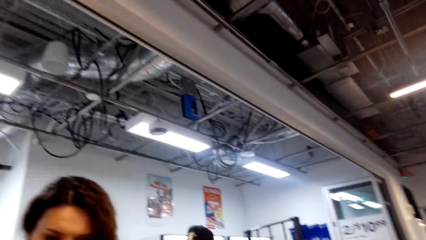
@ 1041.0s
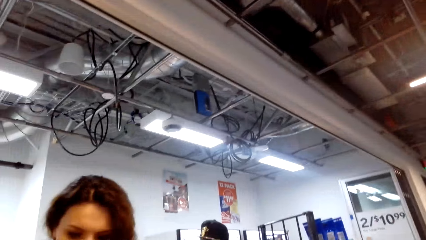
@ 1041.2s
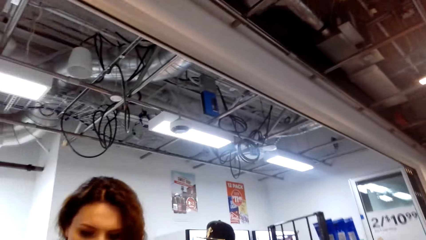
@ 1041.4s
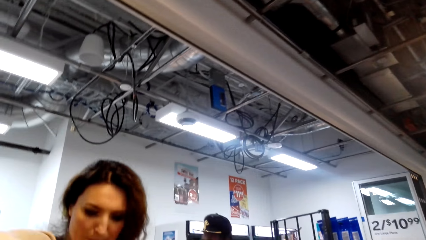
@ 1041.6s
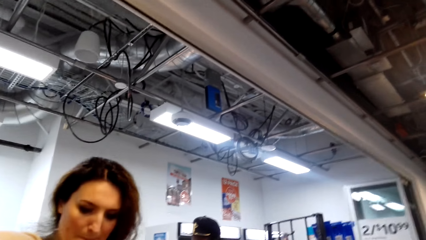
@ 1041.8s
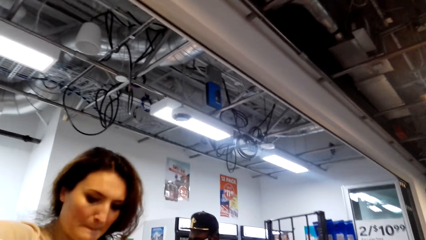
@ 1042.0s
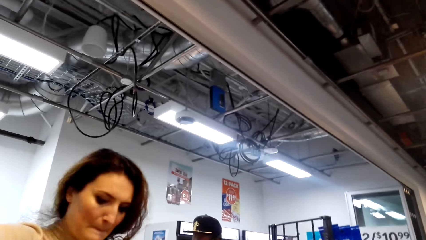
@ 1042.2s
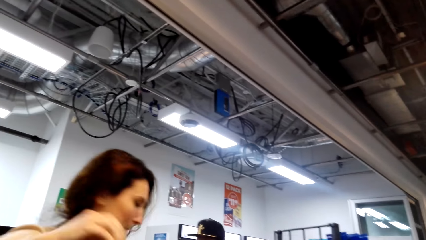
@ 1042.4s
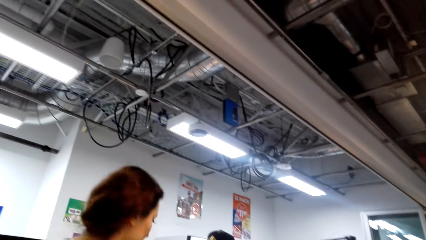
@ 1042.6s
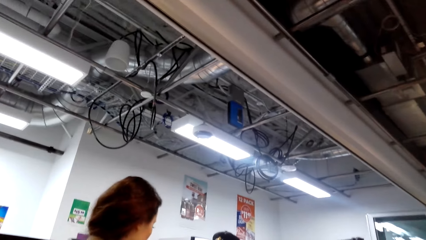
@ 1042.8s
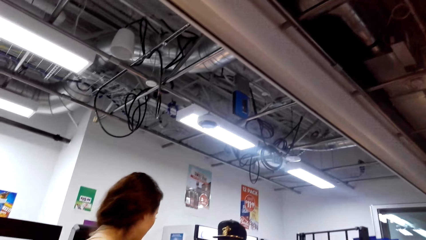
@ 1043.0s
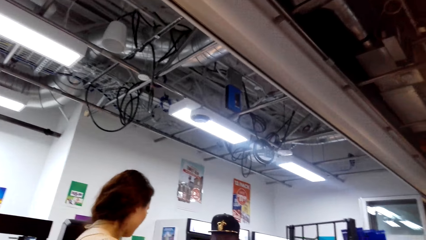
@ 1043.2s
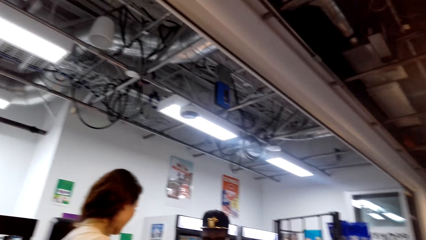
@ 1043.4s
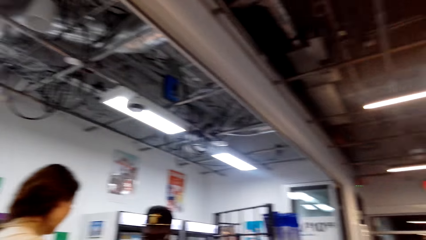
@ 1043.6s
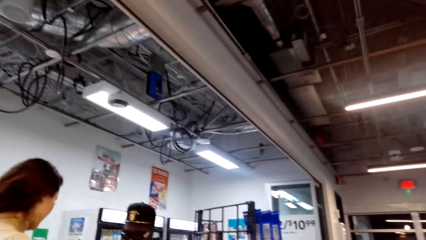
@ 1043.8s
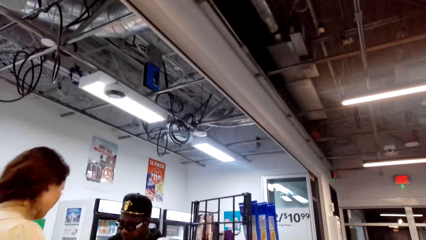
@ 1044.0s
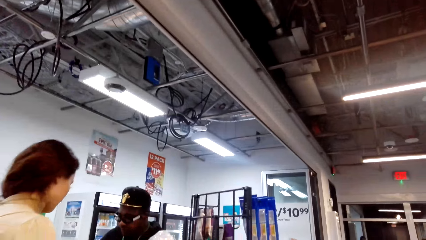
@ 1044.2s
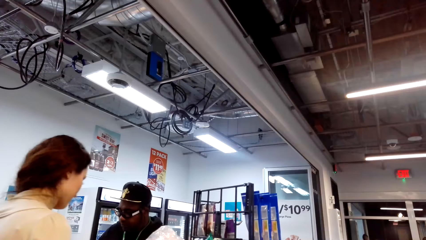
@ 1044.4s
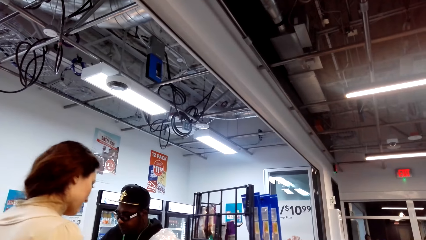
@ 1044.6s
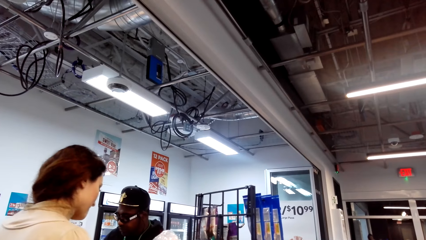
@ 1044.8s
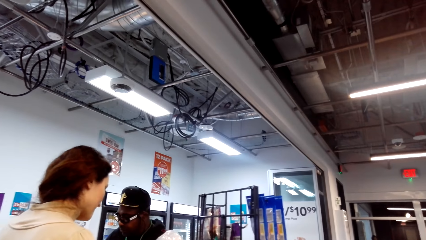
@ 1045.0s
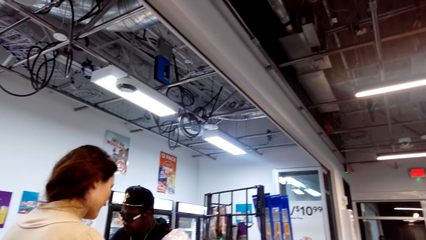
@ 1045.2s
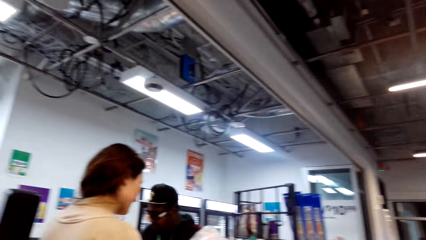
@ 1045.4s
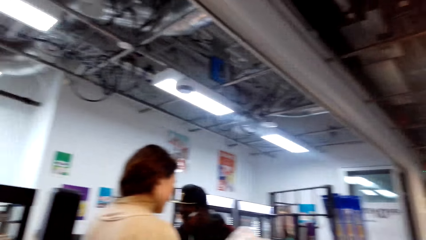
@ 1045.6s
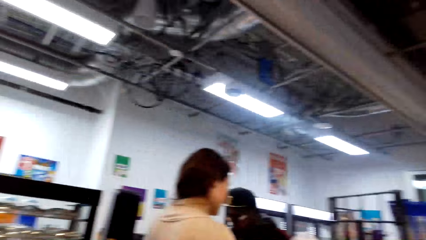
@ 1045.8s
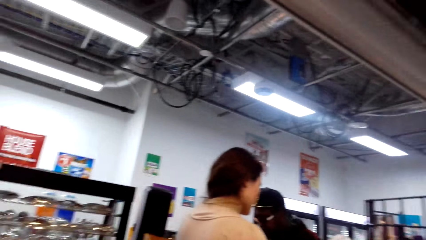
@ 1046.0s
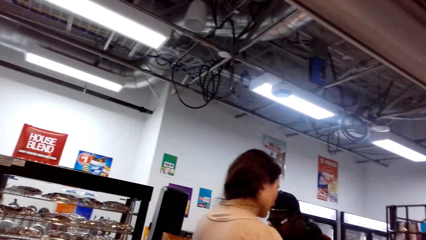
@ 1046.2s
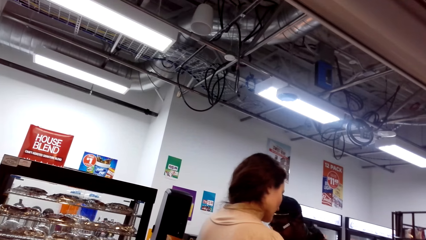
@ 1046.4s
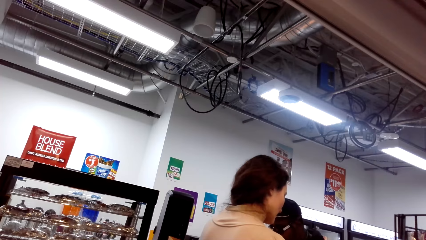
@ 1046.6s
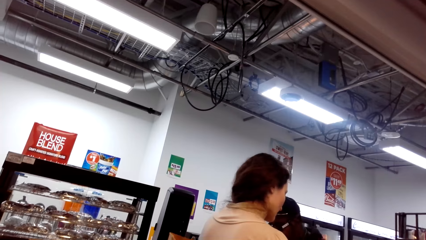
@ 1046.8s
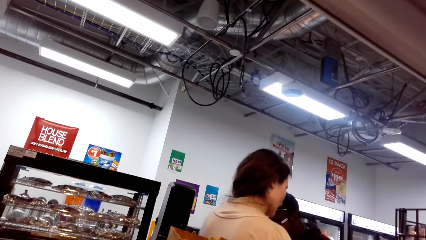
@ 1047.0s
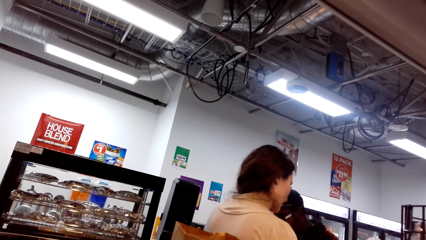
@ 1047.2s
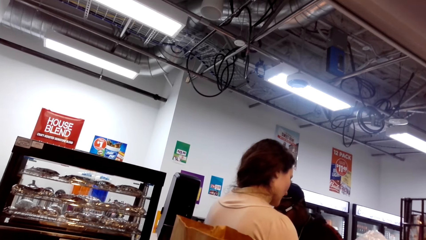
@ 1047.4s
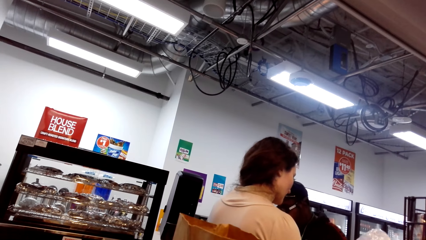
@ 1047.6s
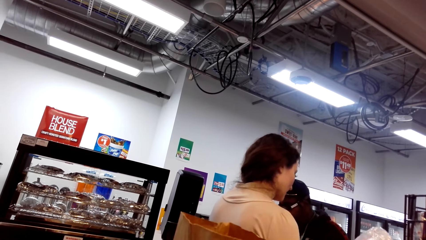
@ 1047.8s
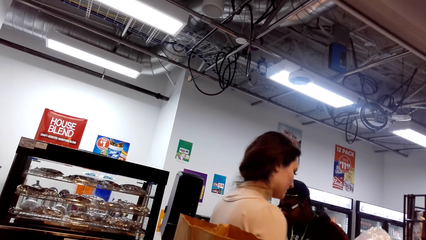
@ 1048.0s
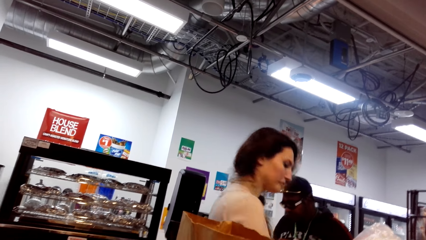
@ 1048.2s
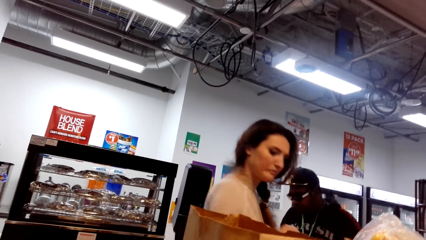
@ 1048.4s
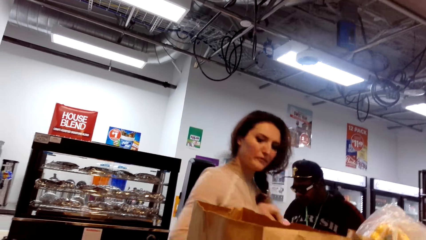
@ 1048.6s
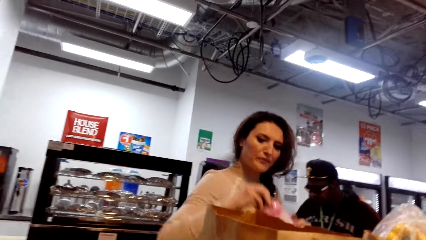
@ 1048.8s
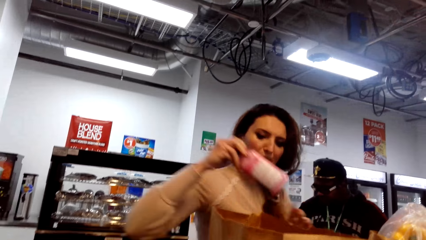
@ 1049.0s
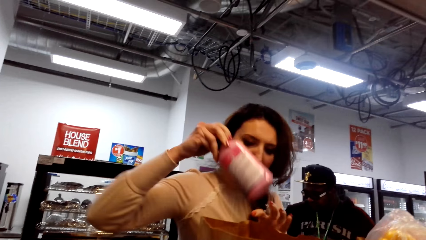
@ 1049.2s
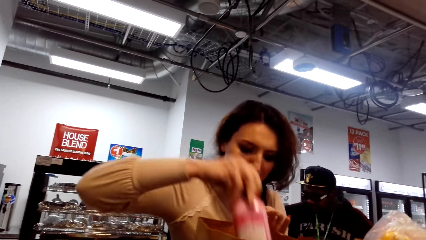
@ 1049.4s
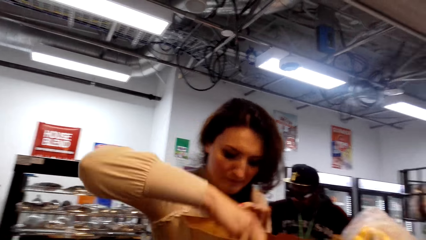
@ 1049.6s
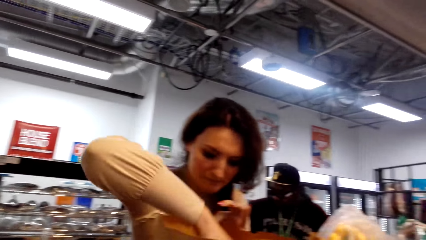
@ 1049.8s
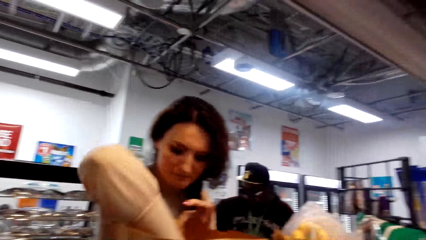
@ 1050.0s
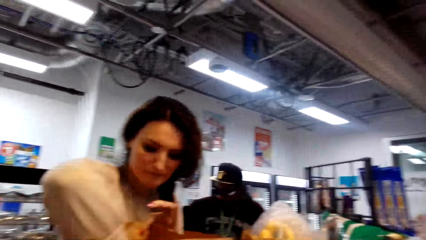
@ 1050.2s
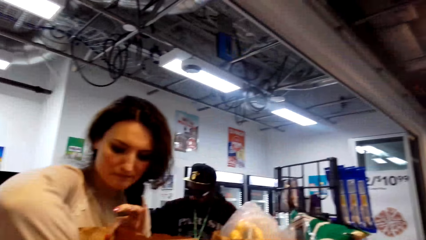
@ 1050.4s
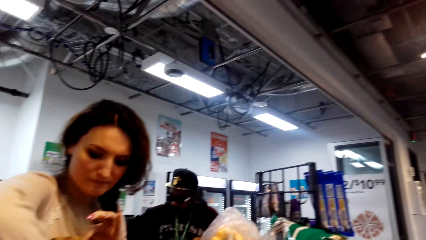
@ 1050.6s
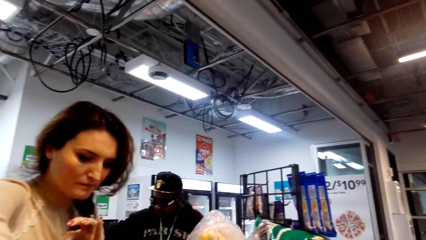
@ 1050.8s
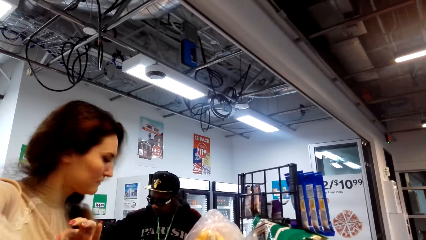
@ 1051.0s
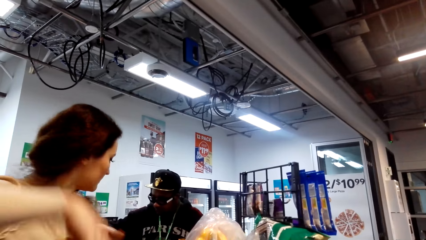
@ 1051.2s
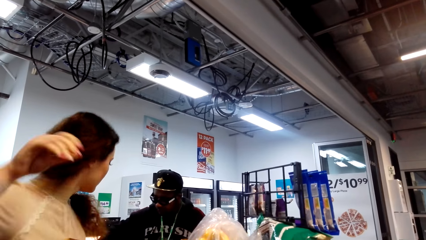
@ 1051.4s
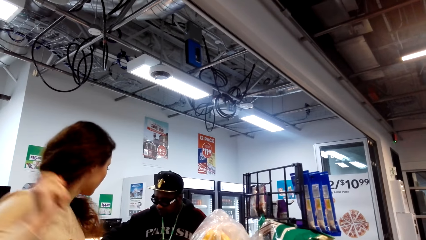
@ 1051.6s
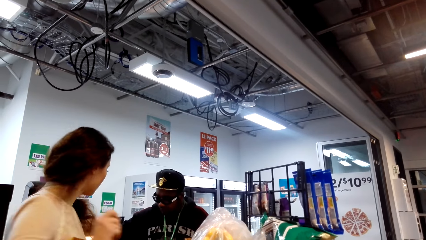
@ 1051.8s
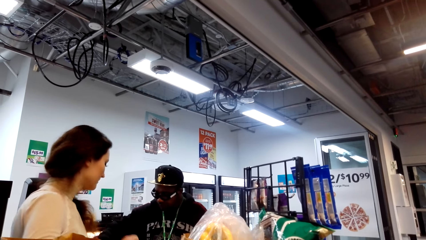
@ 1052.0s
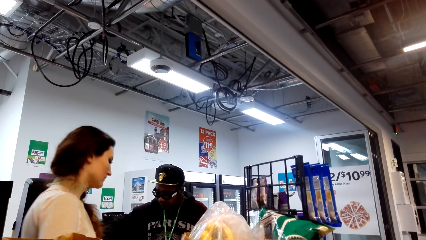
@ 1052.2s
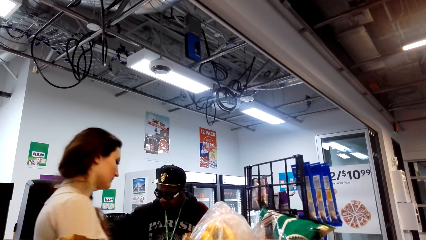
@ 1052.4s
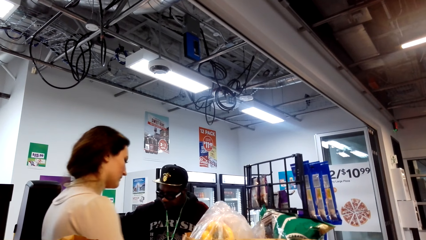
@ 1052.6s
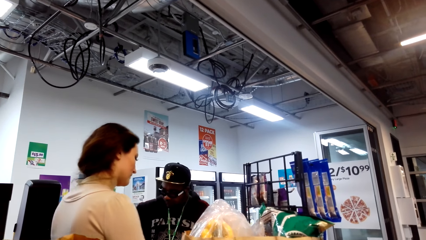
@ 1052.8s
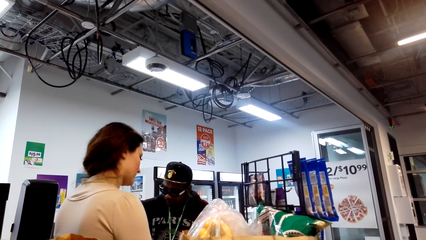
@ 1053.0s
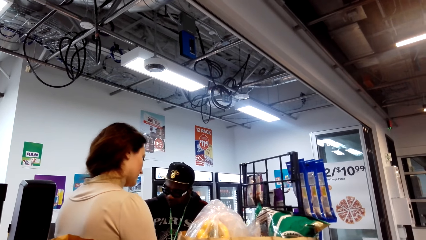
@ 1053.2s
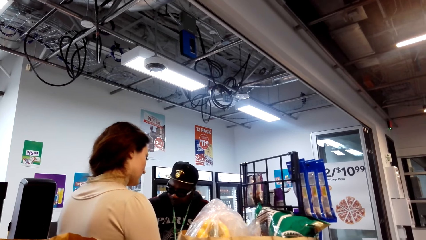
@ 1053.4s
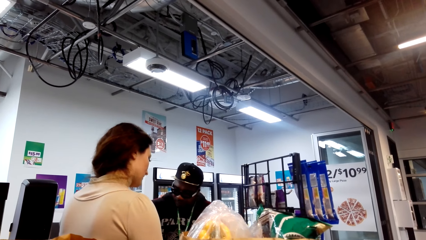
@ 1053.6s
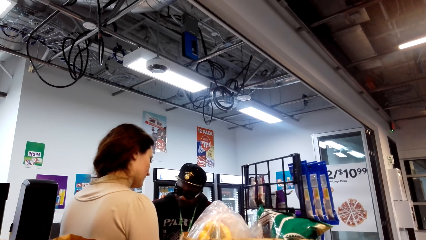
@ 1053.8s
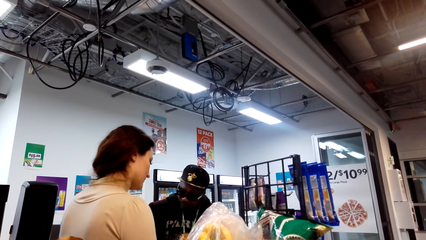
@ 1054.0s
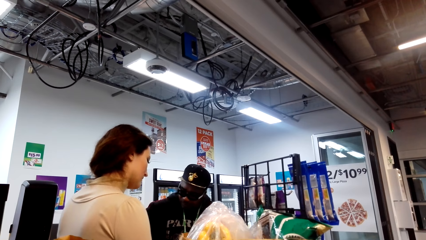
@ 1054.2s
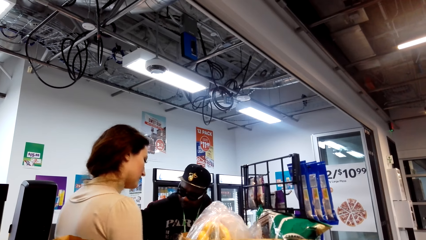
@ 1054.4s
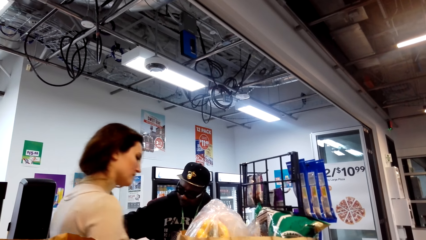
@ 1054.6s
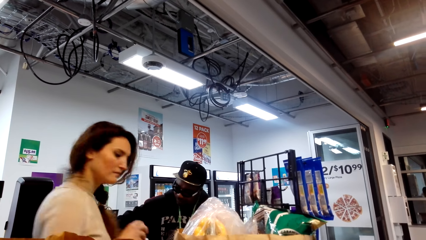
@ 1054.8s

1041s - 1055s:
The camera wearer looks around. A person is next to another person.

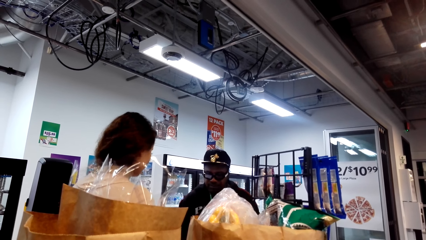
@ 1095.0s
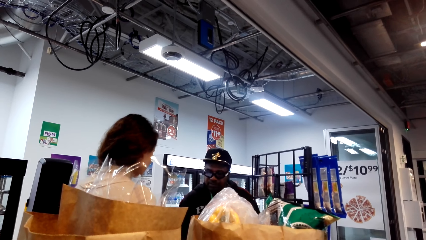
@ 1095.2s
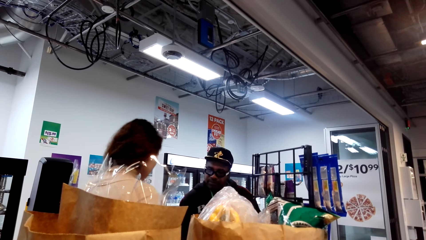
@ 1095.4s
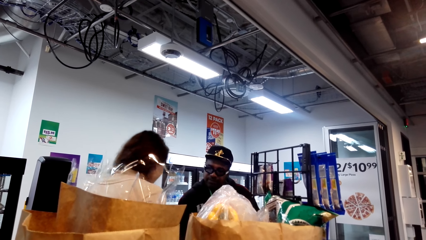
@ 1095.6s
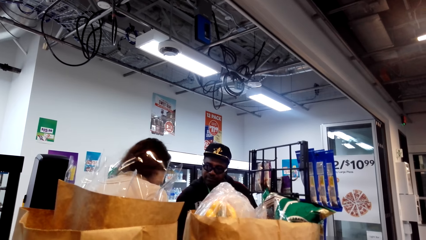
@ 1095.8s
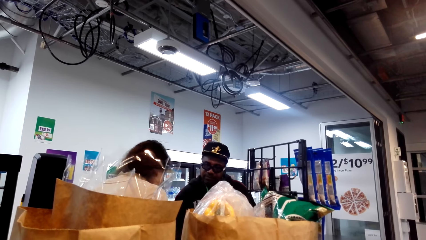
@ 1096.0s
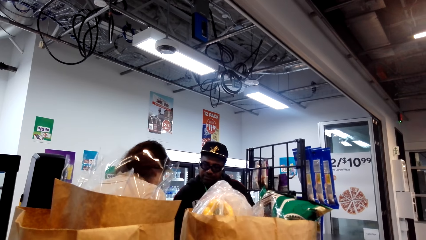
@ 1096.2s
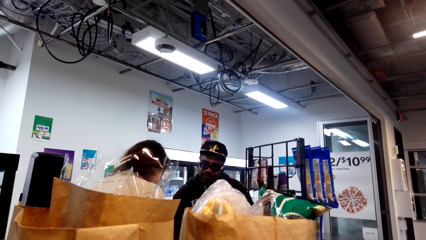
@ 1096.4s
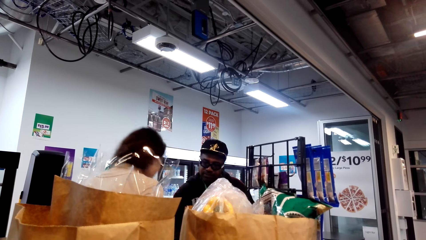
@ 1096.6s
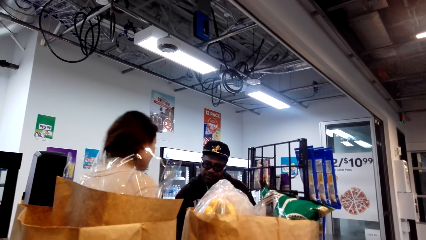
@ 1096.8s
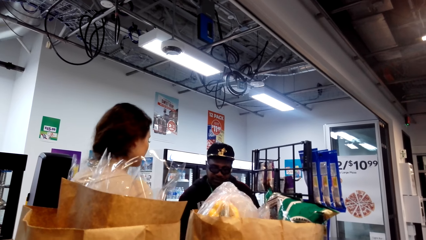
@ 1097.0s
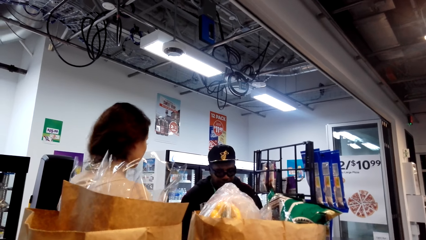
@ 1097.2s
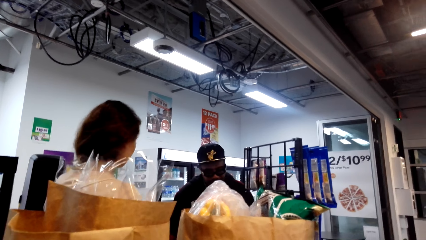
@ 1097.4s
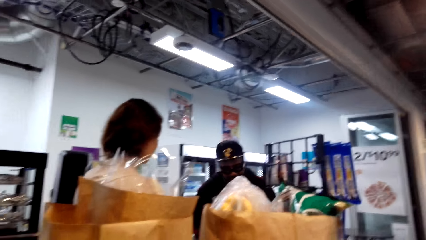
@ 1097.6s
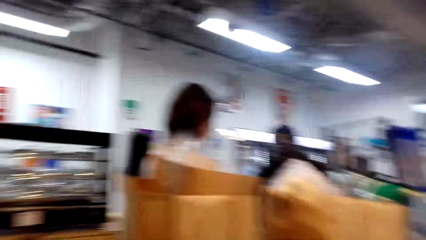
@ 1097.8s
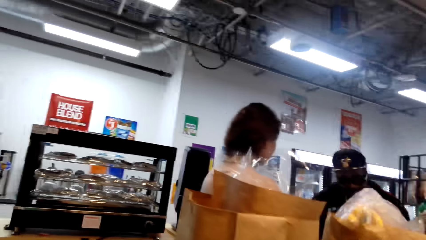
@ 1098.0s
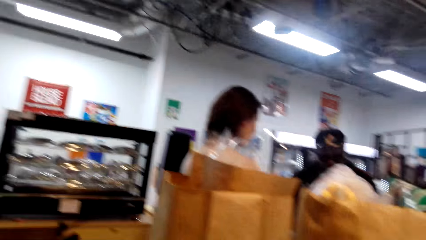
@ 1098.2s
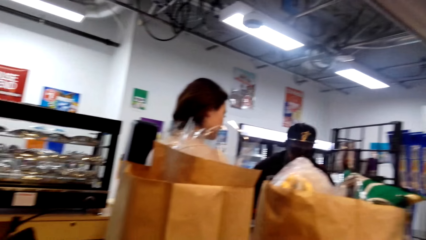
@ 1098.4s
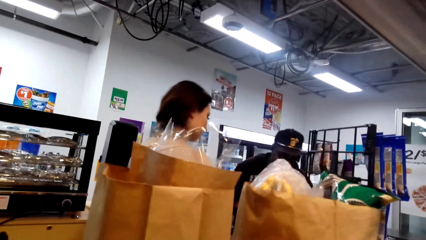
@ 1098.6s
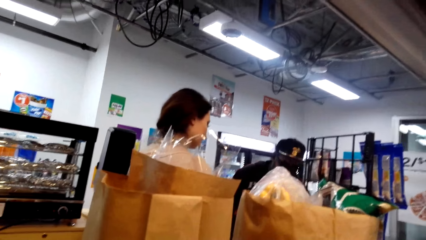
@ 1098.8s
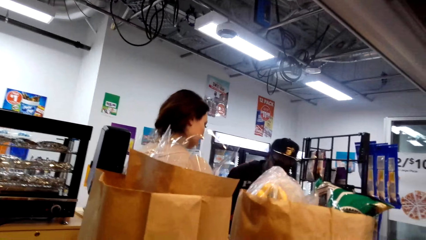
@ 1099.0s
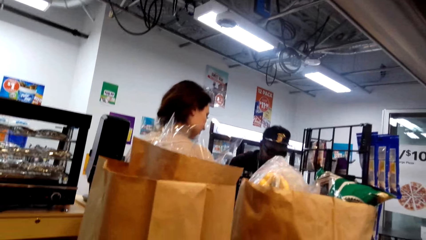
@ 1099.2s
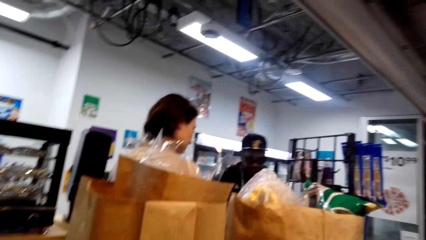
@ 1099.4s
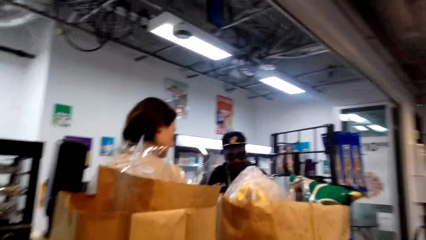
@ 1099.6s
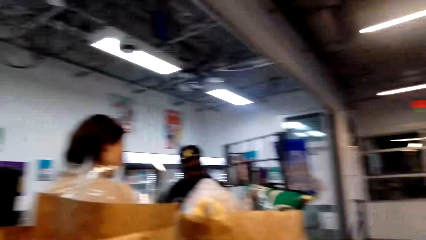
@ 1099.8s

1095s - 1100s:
A person is giving another person something.
